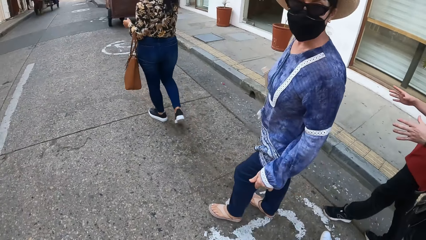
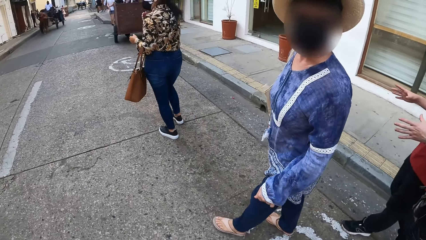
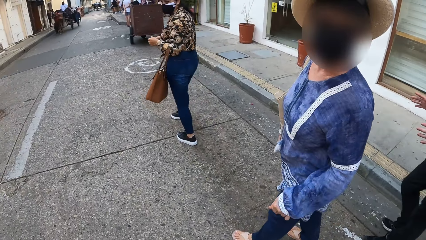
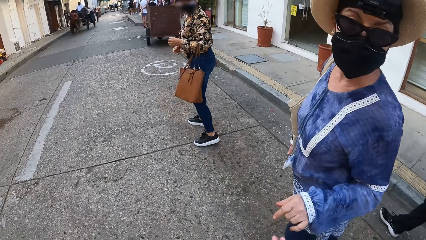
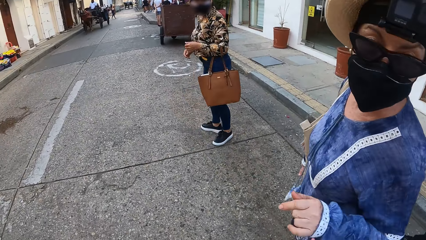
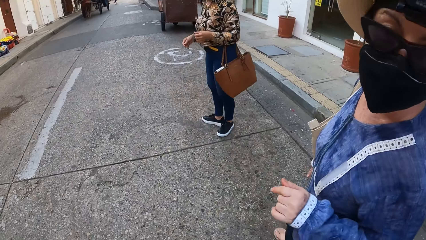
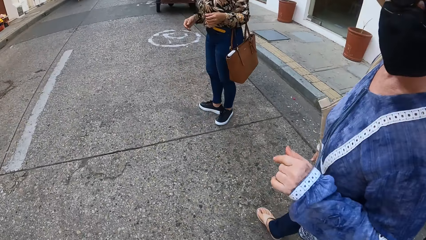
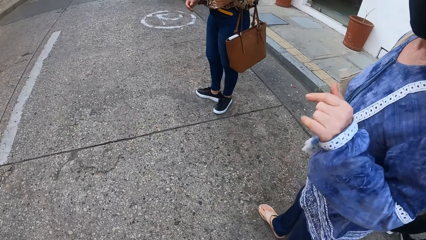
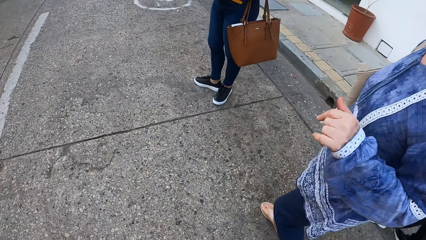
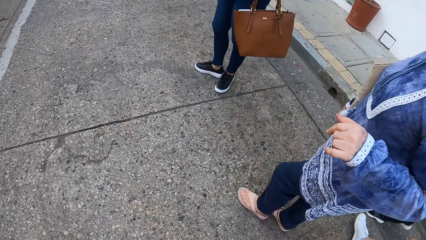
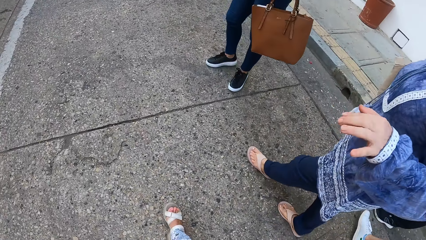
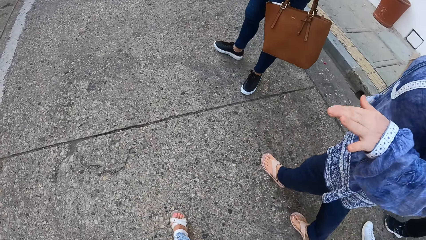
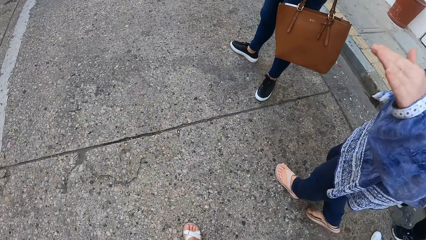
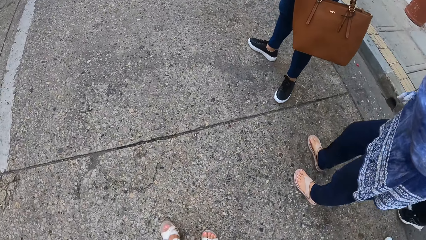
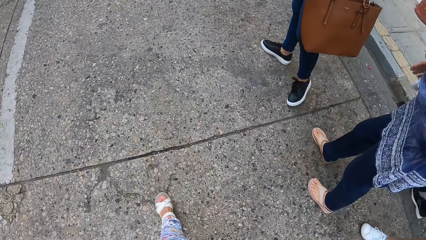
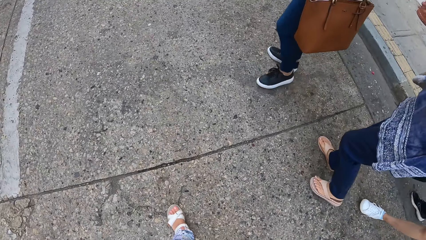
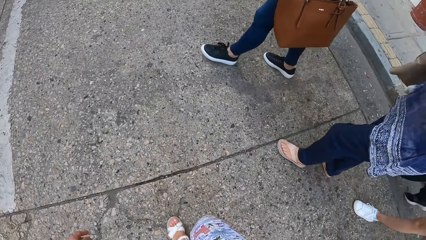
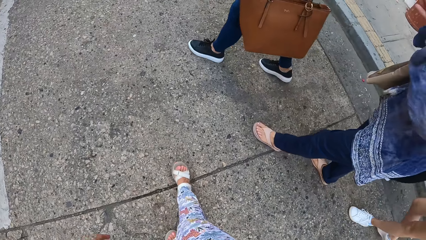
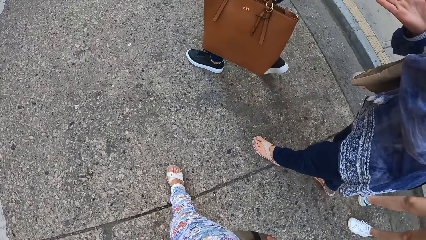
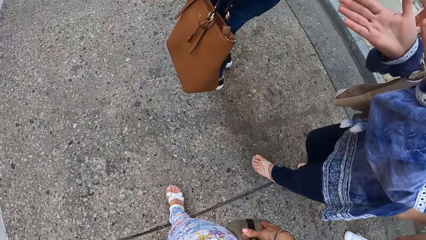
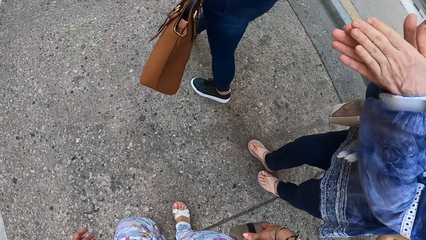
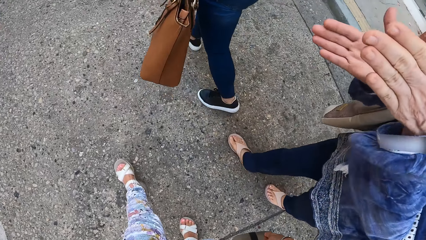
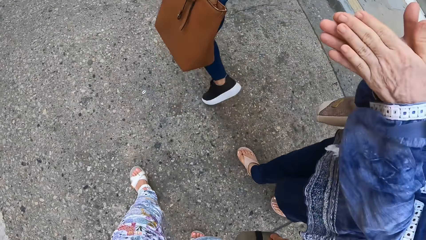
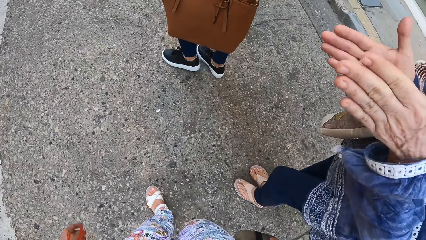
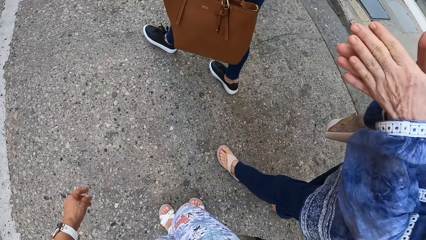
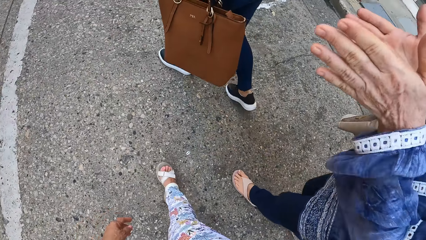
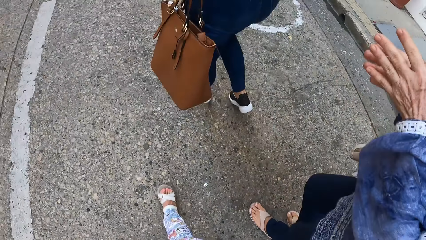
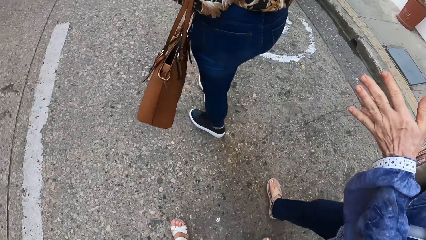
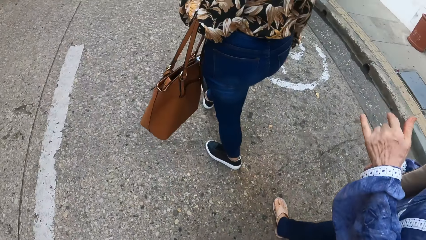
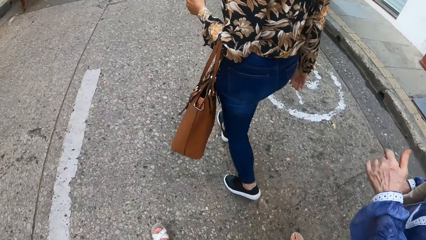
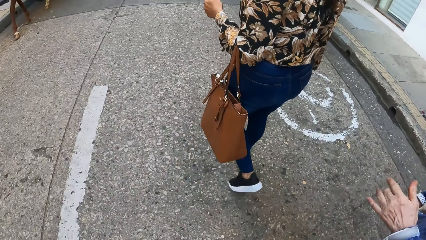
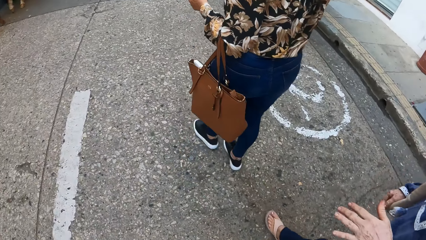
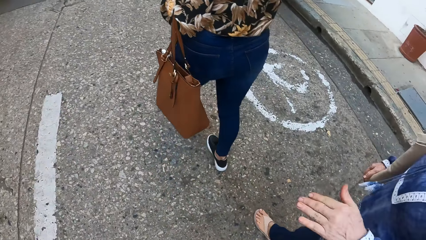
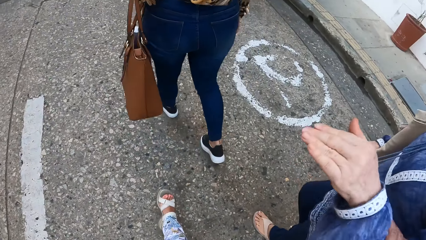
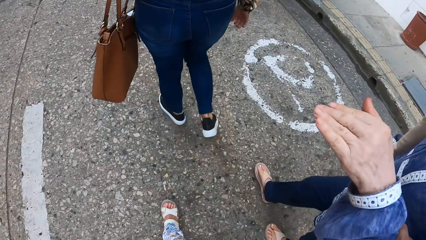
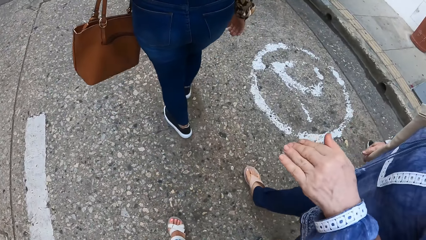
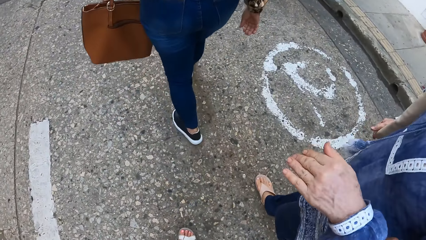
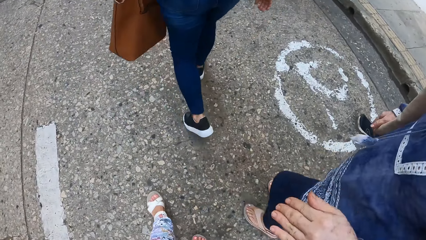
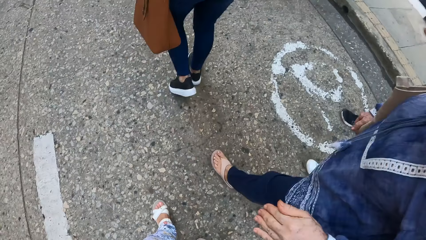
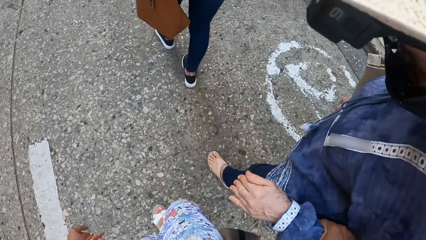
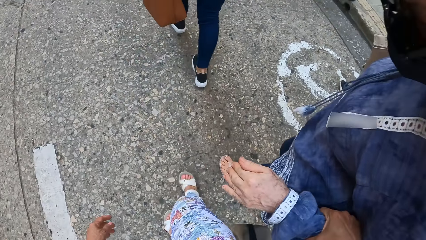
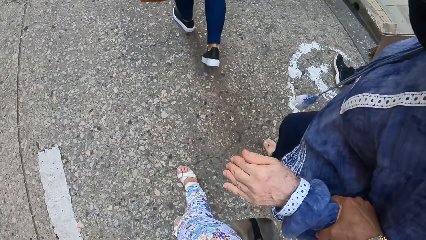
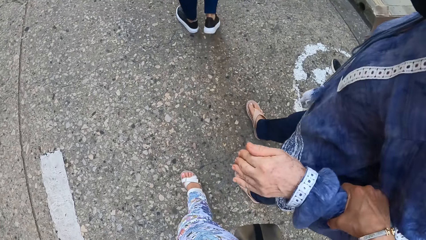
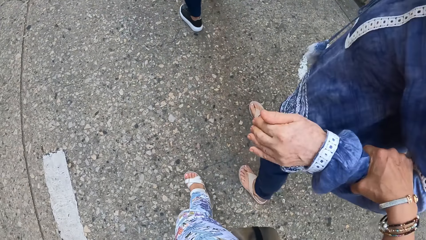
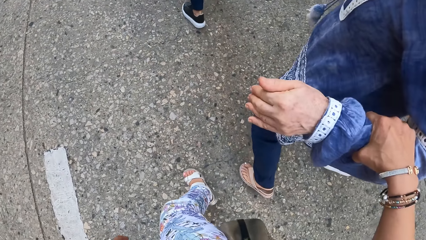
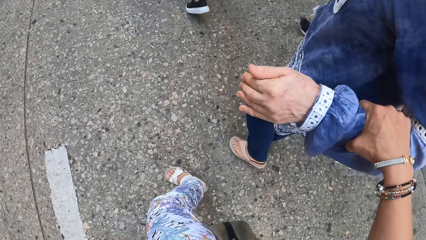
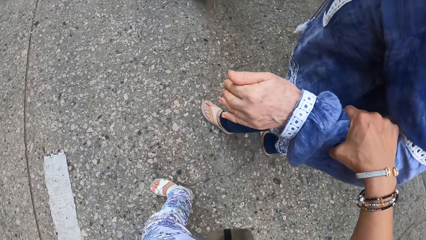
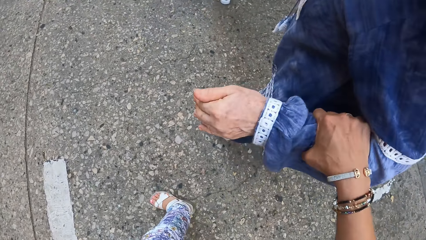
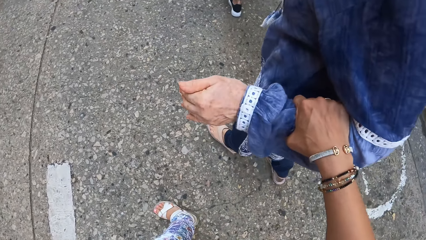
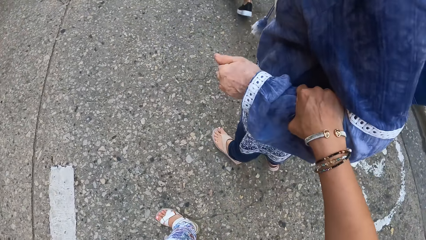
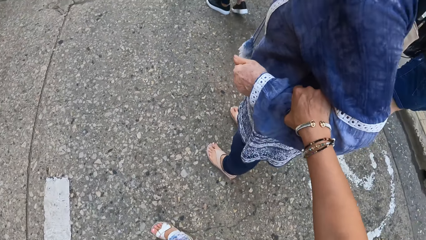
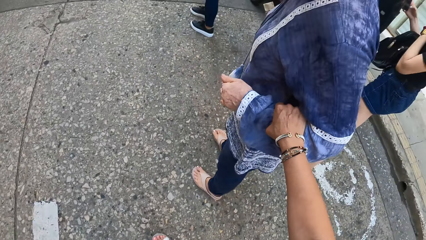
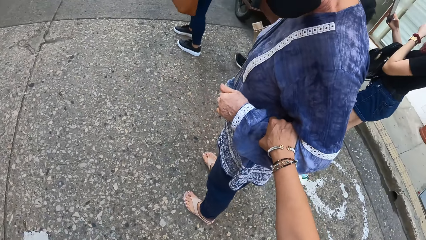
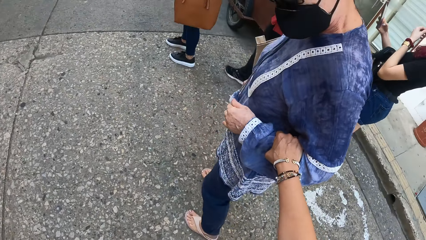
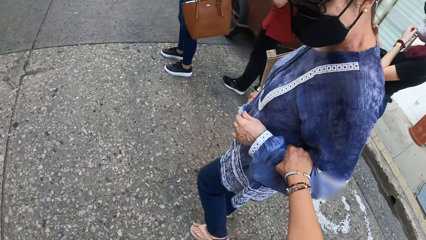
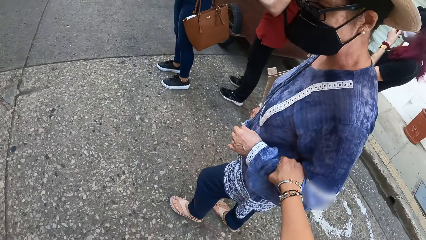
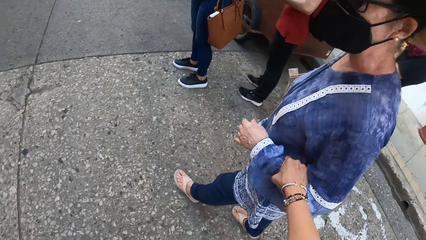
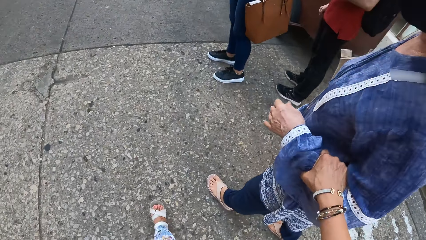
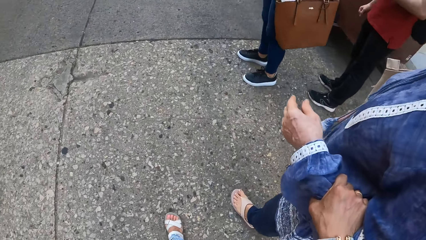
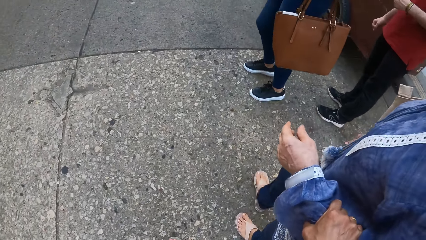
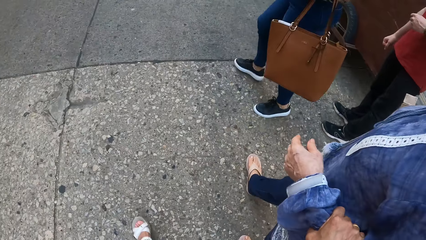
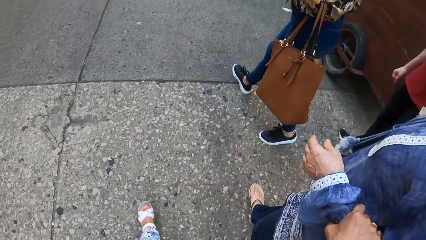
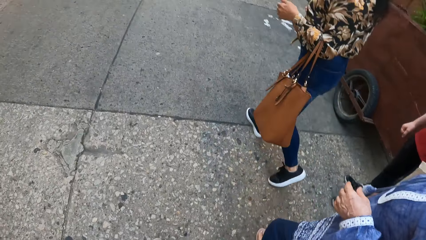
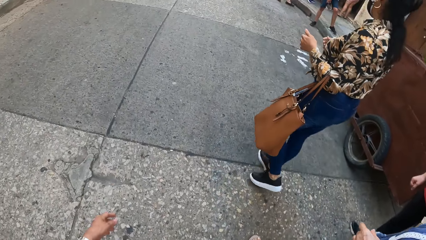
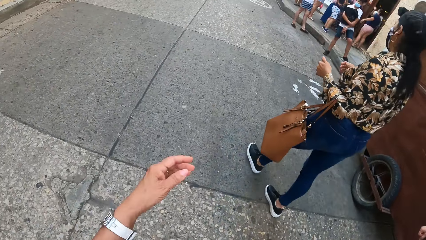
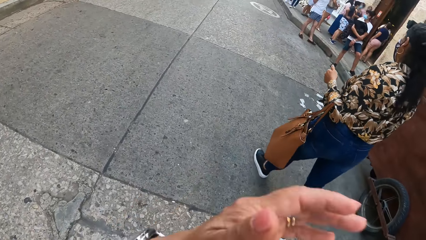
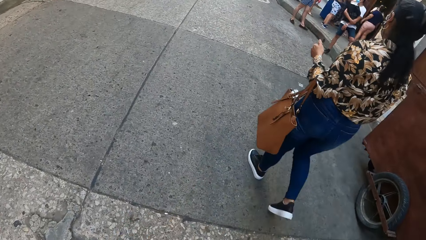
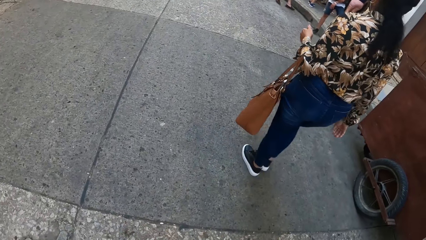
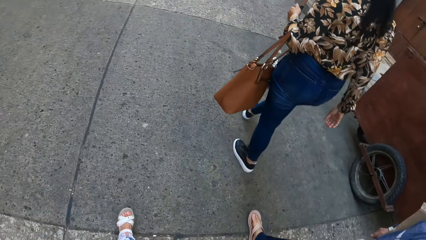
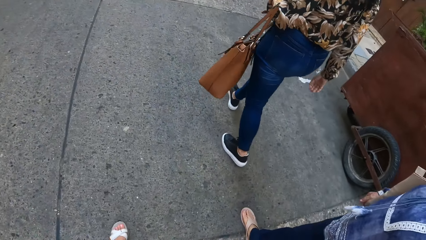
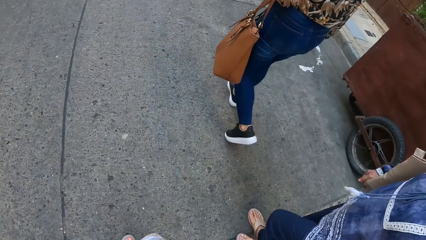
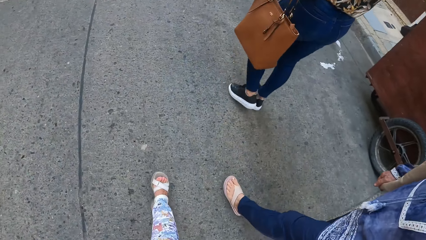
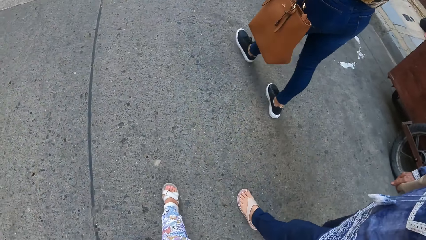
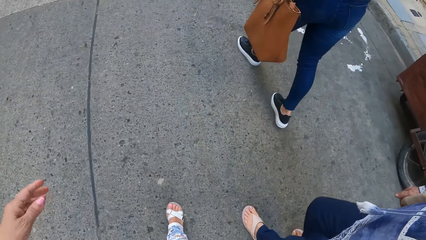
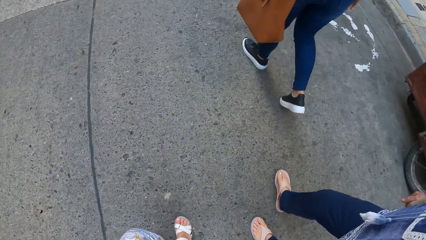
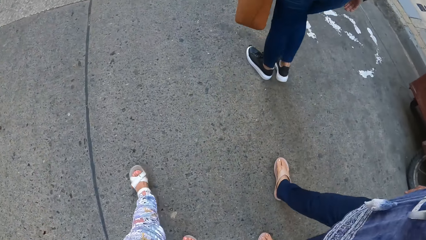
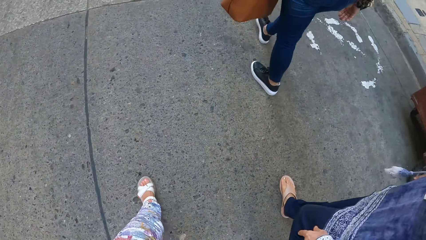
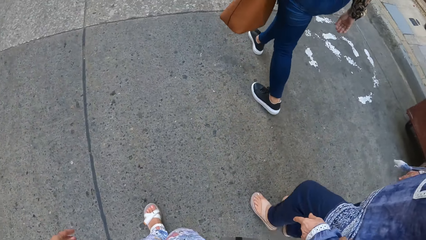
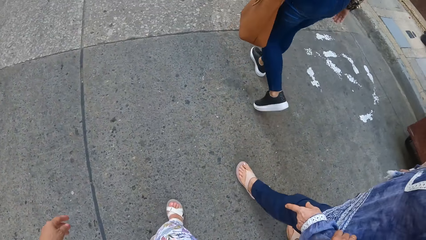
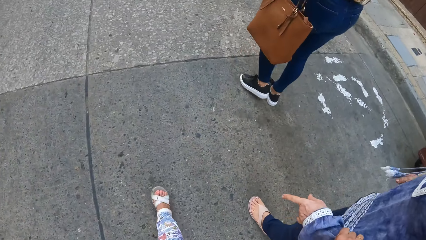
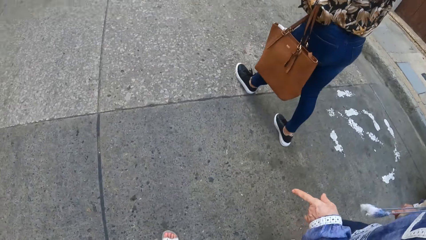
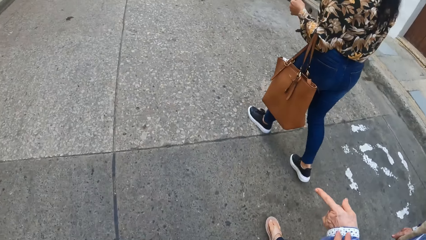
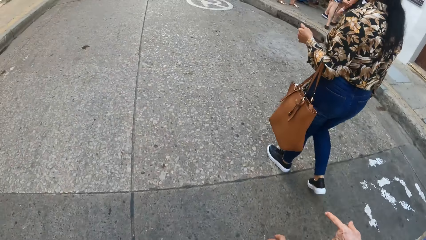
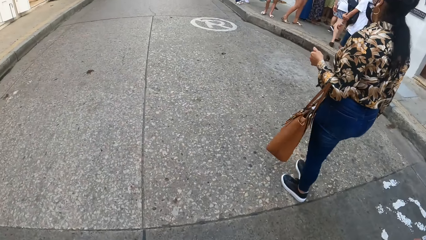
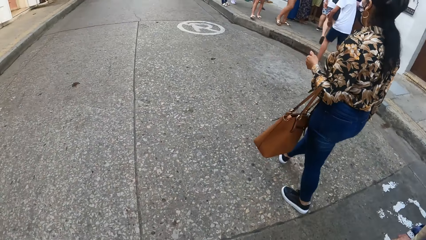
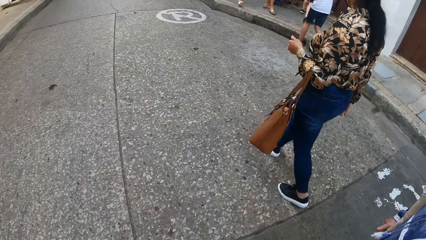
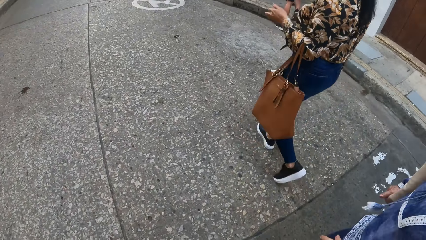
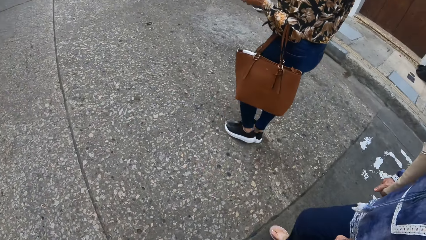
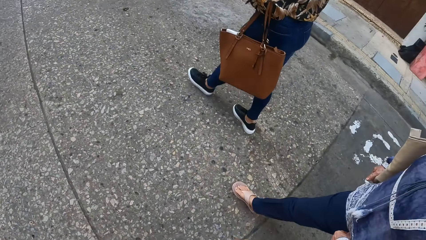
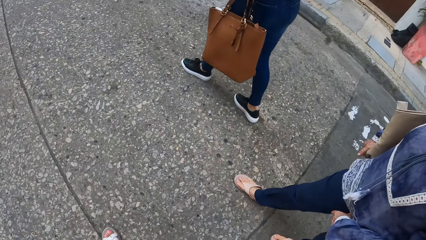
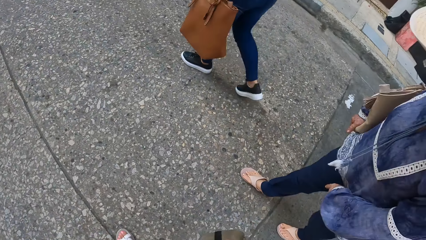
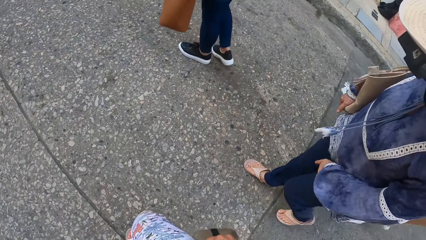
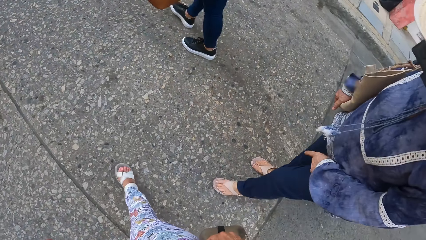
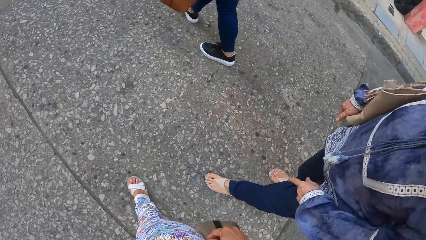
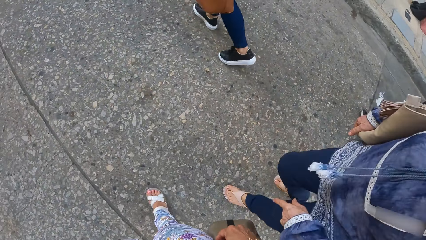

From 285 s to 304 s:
A man gestures and walks behind a lady. The lady interacts with the camera wearer. The lady makes gestures by hand. The lady claps her hands. The lady makes gestures by hand. The camera wearer holds the lady's arm or hand. Another woman walks around. The camera wearer raises her hand to something. The lady gestures. The camera wearer walks on the road.
